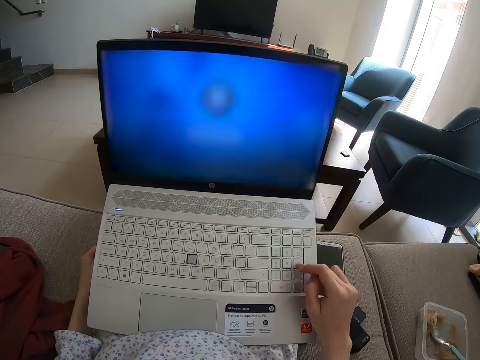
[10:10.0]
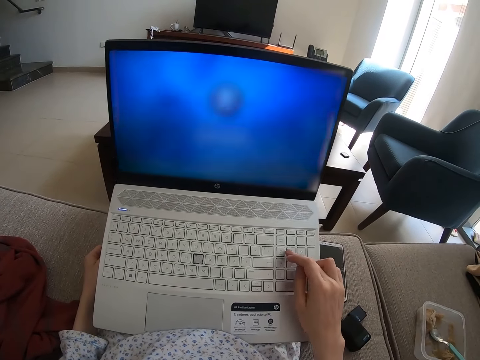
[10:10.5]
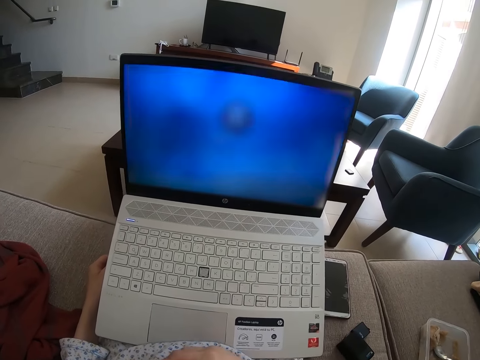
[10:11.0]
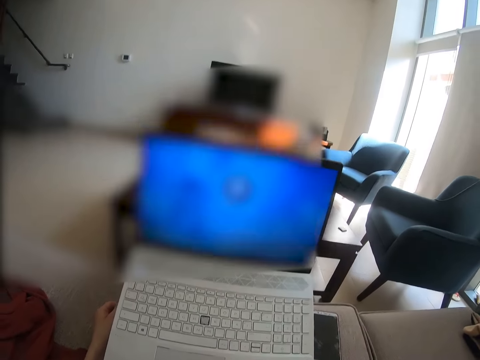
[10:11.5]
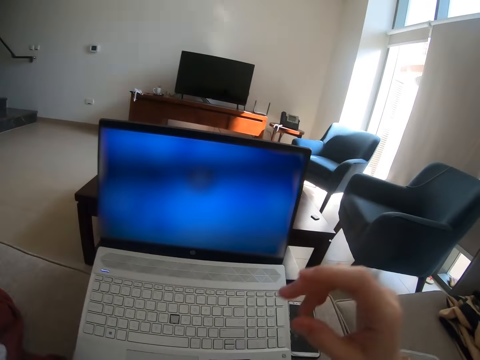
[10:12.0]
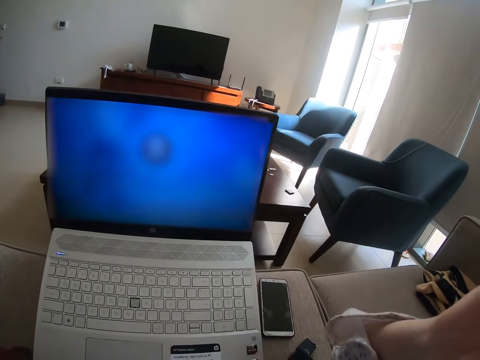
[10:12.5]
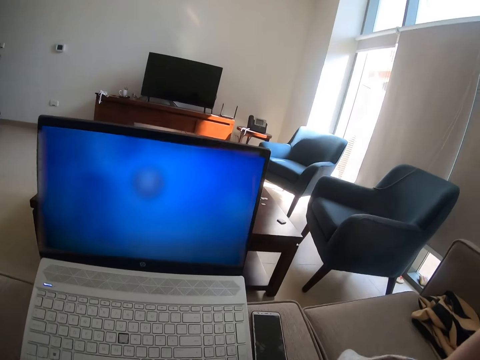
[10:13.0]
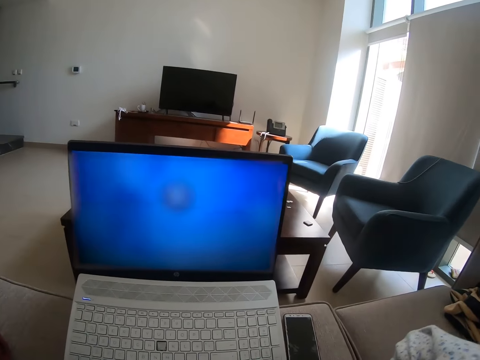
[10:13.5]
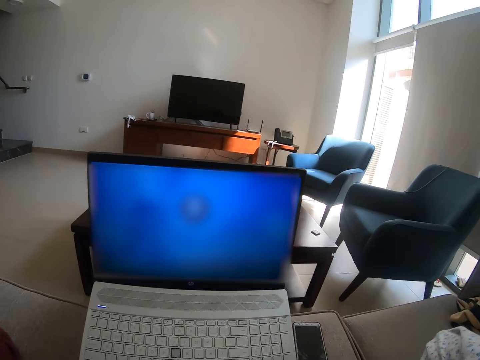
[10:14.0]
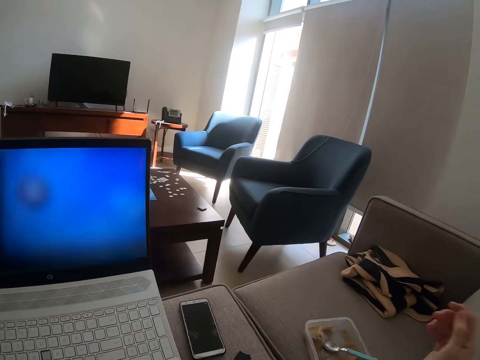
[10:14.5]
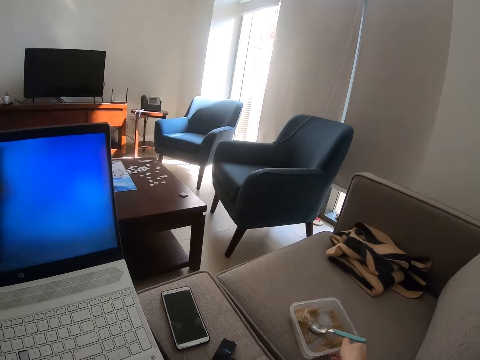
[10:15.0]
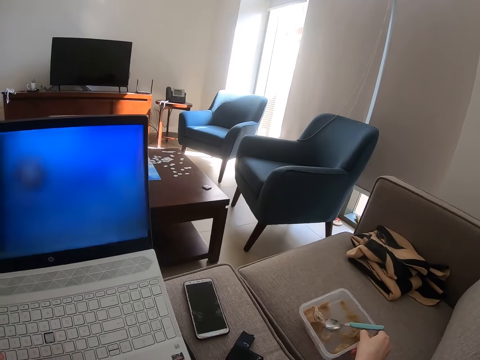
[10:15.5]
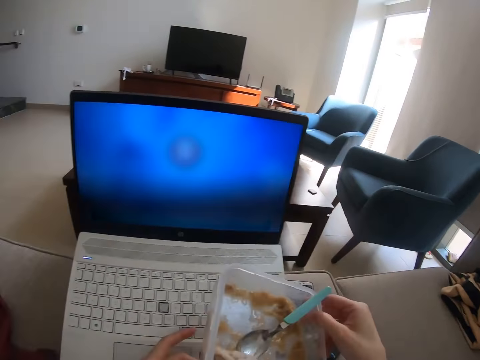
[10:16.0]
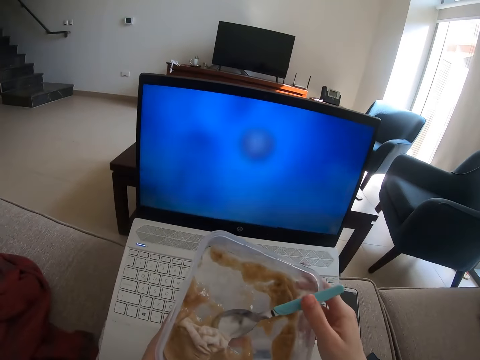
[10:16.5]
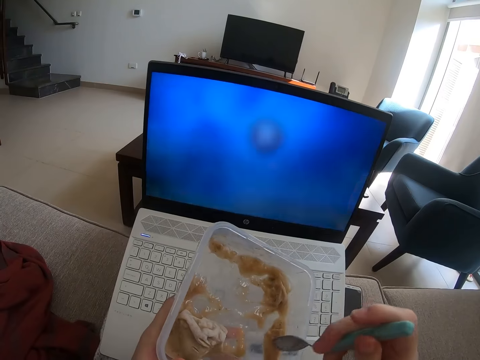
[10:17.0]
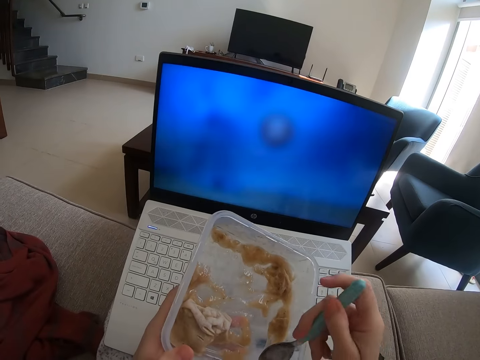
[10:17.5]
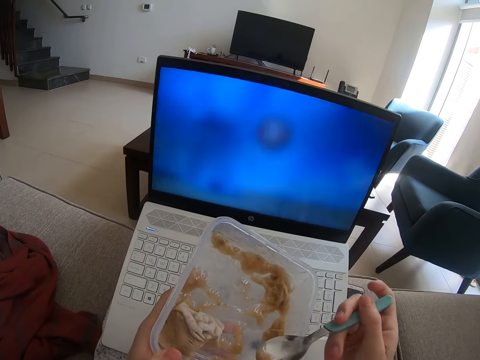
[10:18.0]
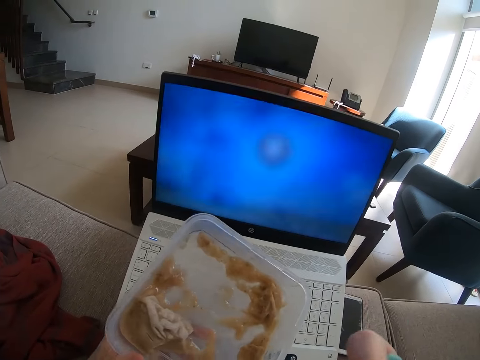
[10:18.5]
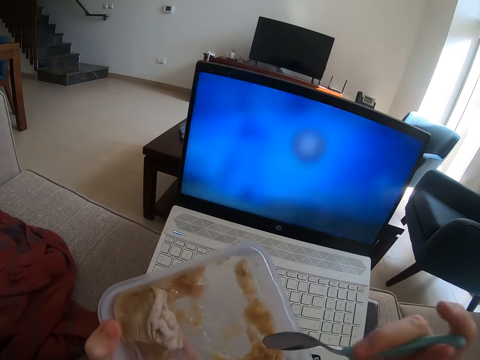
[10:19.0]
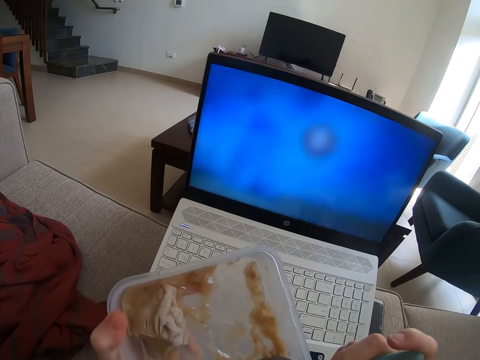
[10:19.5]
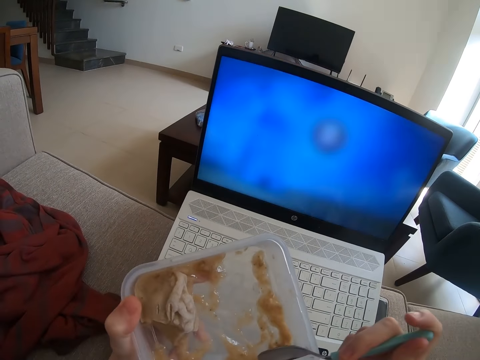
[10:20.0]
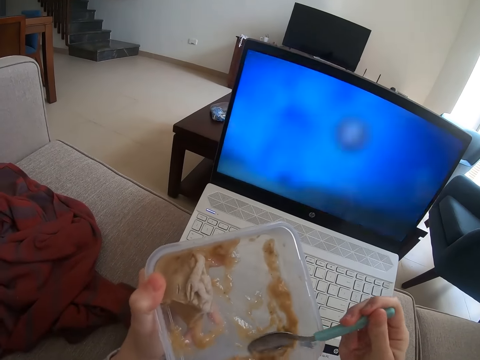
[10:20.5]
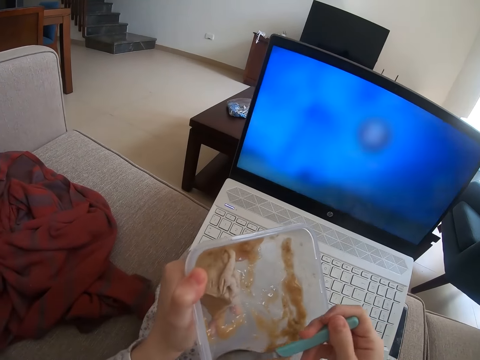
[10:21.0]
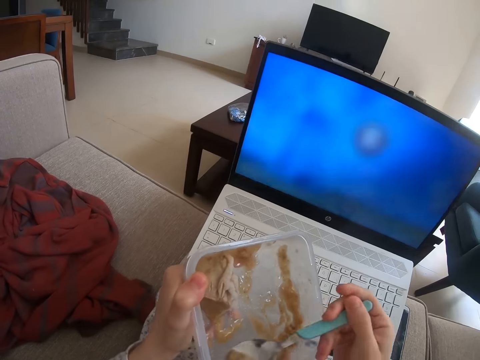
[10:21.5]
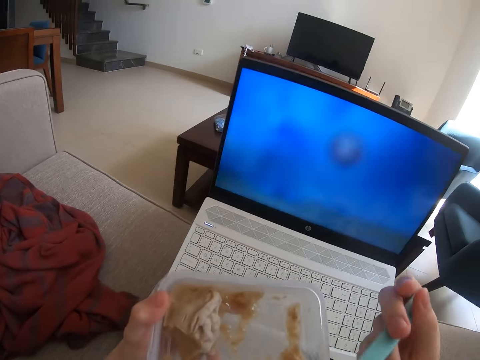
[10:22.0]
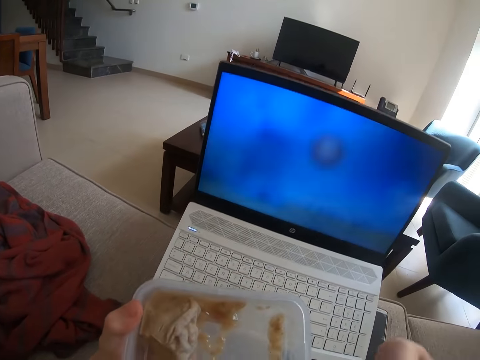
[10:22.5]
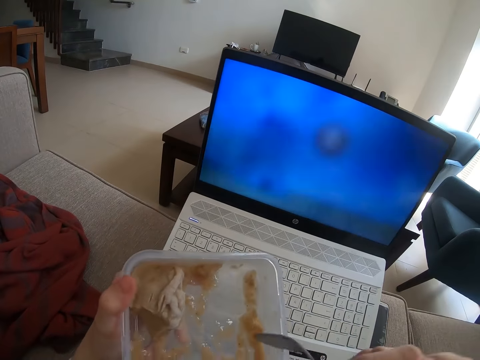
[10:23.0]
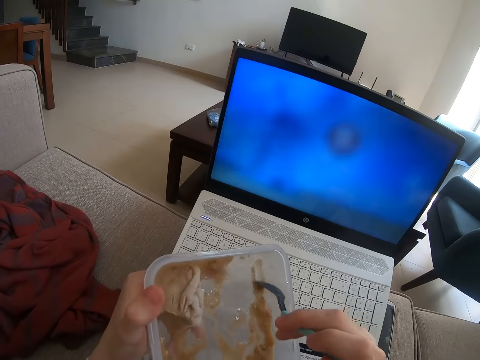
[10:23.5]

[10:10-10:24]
The camera wearer operates the laptop. They adjust the camera. They pick up the container with something and eat something.

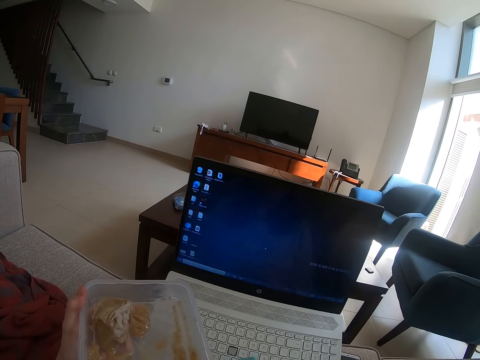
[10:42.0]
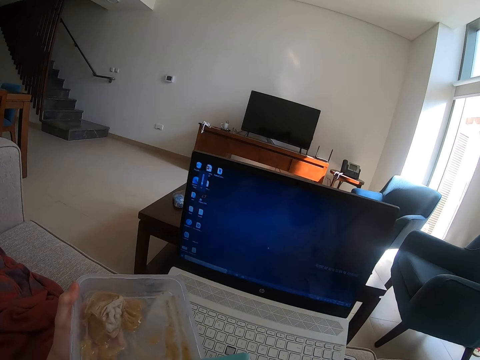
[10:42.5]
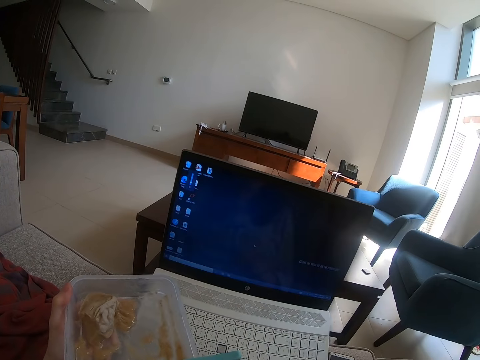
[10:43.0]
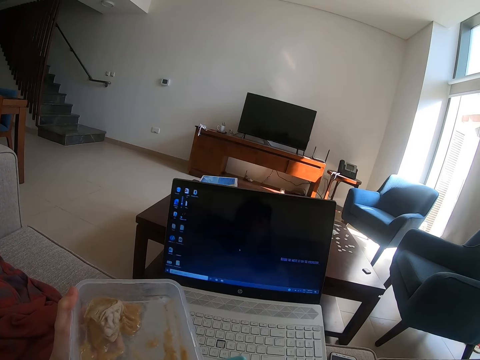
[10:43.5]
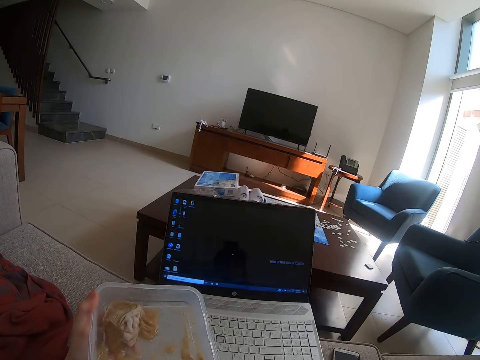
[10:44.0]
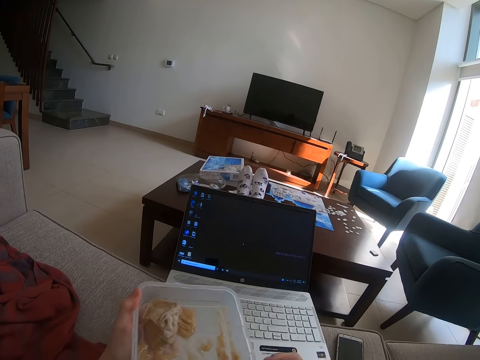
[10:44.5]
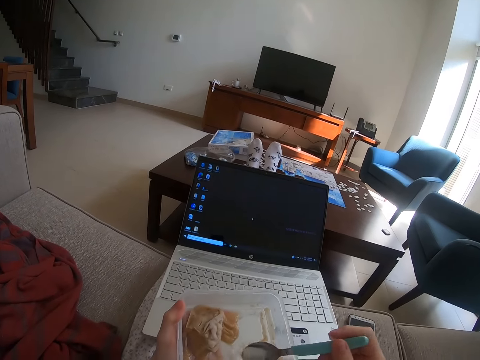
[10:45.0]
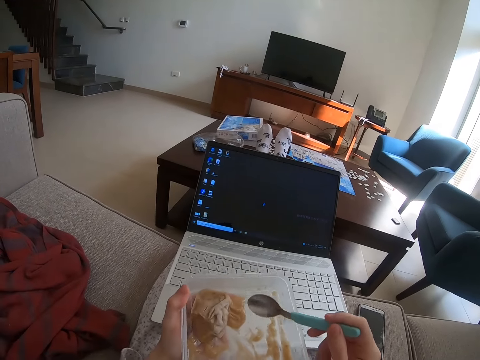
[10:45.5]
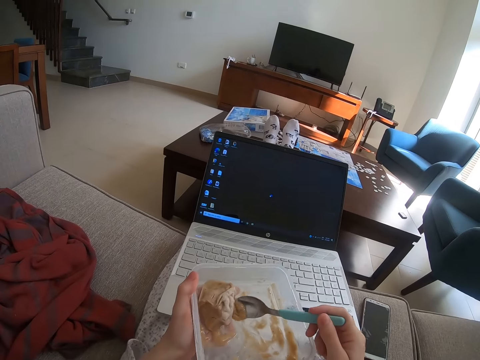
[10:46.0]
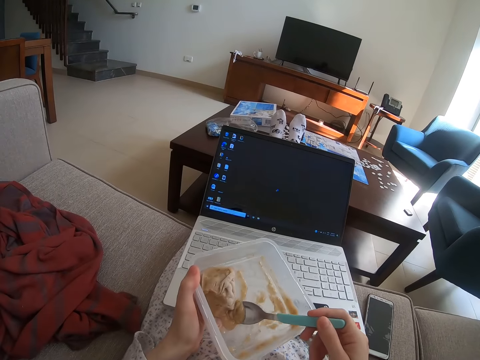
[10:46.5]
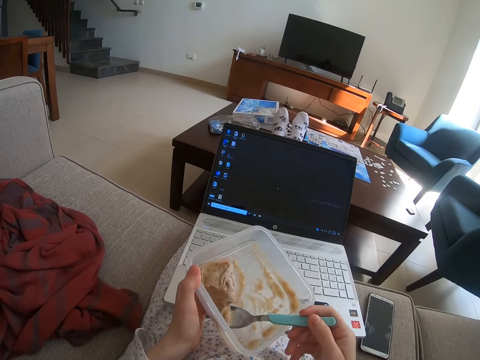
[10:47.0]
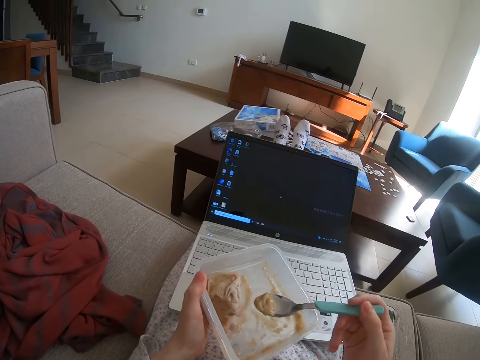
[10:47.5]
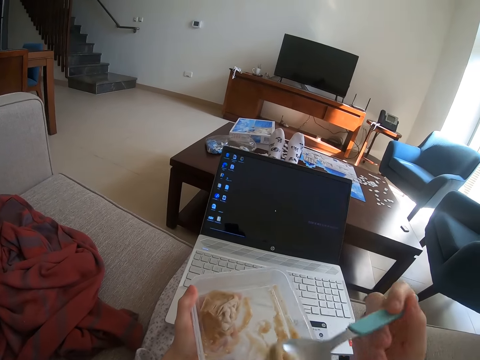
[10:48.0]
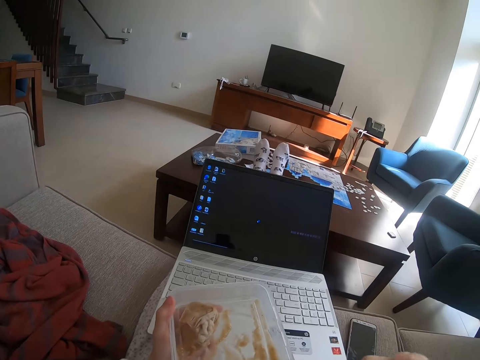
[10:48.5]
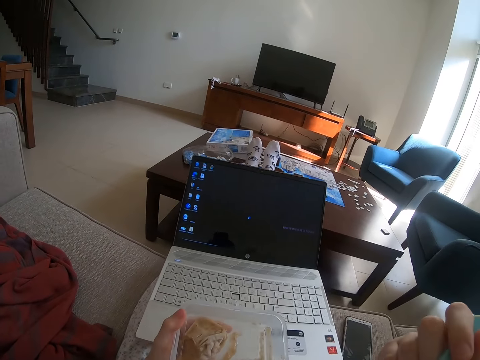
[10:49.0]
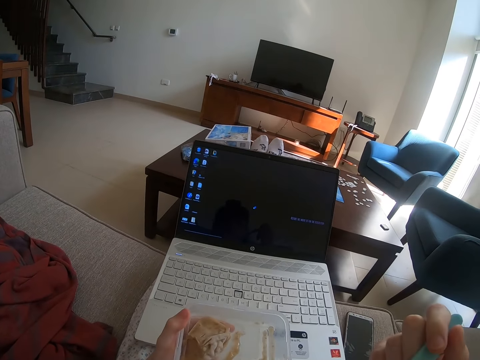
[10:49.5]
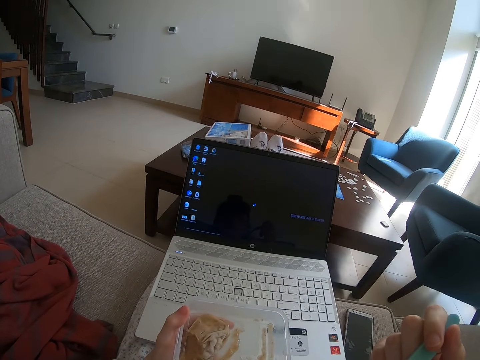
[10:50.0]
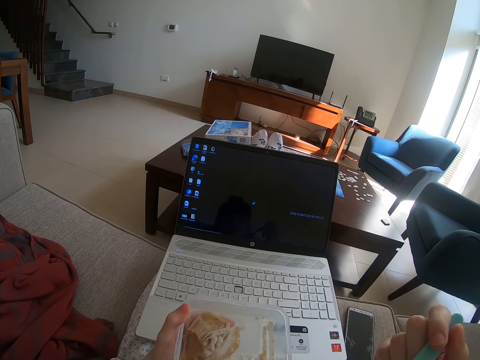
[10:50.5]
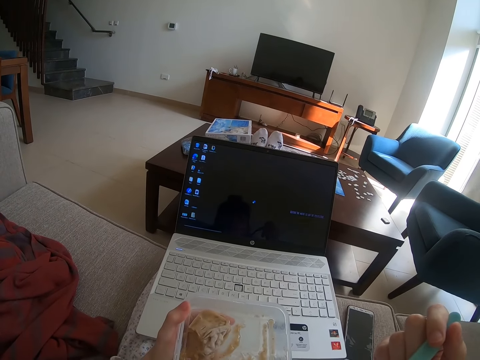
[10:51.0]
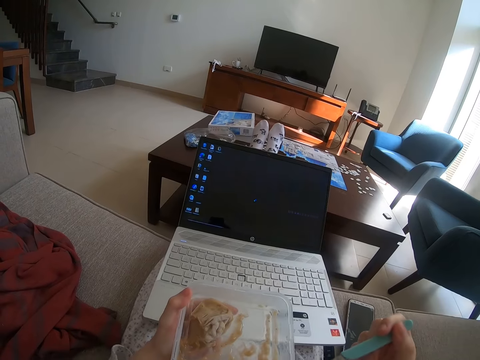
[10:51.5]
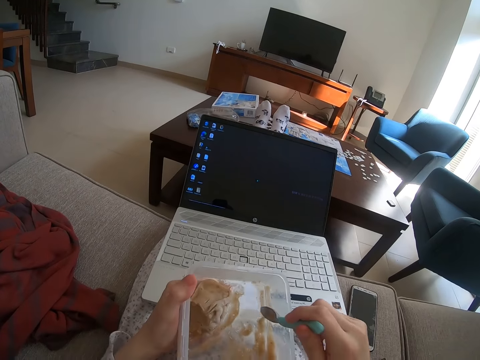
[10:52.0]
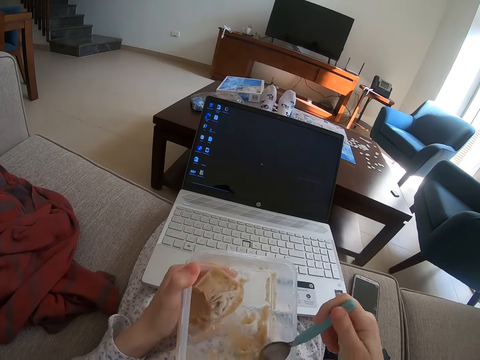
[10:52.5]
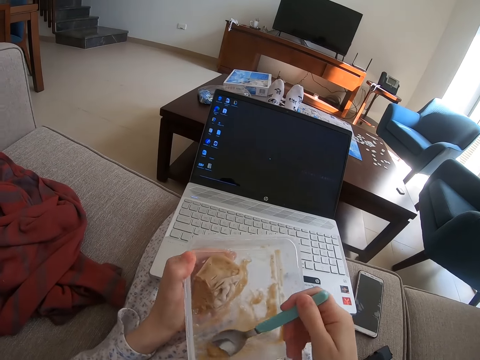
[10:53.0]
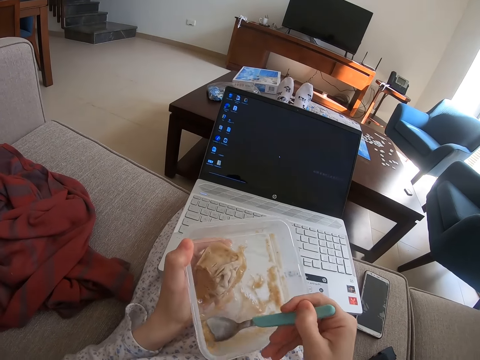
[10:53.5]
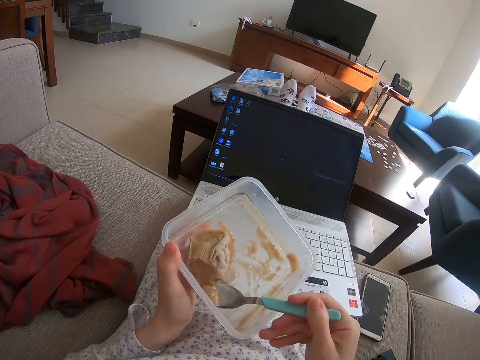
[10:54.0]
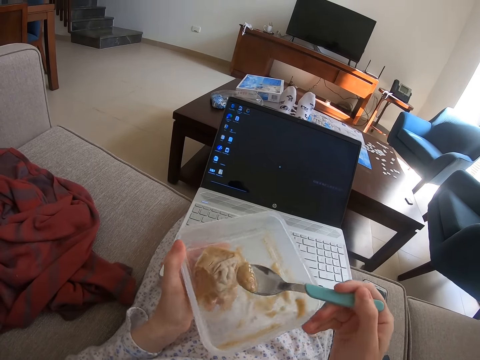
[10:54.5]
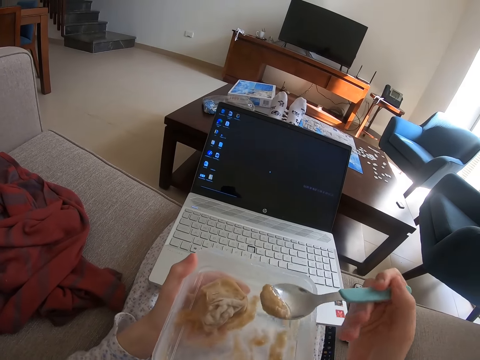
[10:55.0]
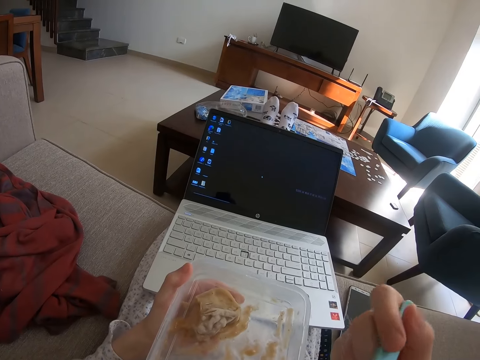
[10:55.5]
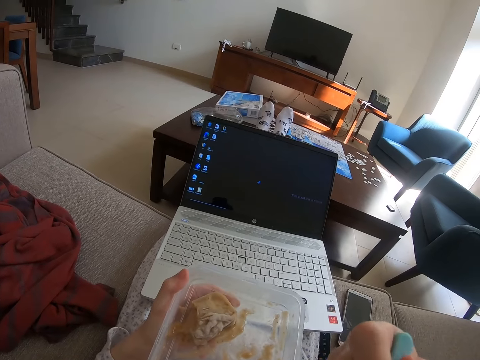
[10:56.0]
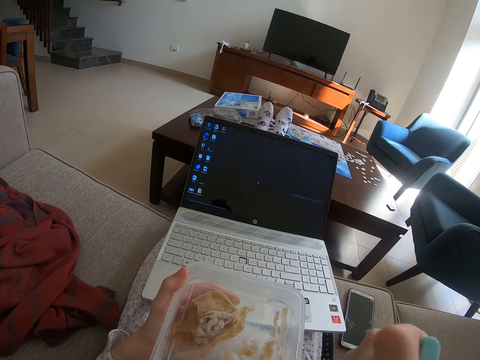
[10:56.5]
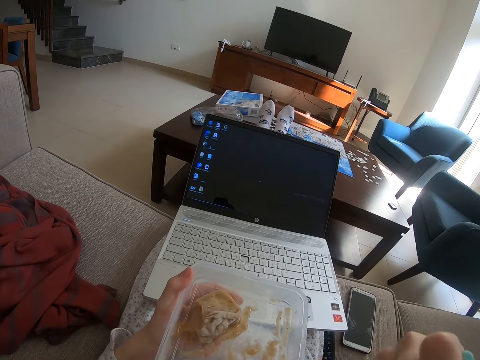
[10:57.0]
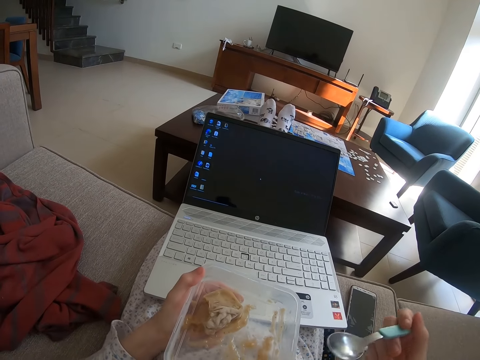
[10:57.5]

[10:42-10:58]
The camera wearer moves her legs and places the legs on the table. She eats something.
